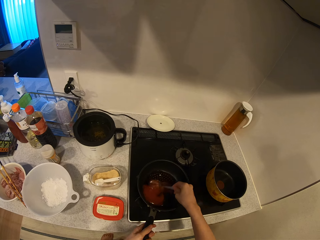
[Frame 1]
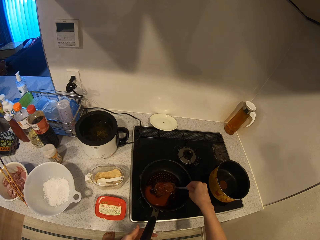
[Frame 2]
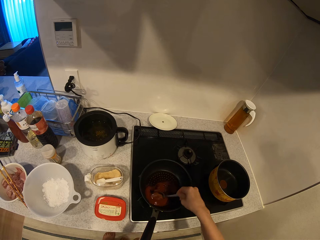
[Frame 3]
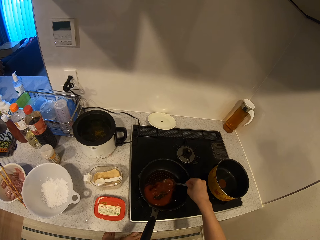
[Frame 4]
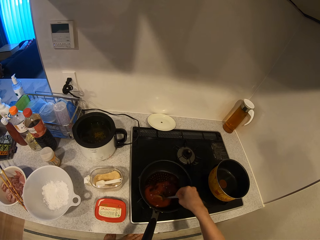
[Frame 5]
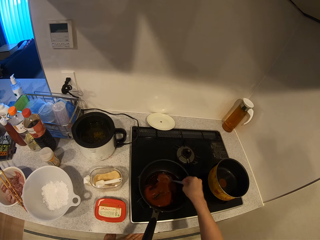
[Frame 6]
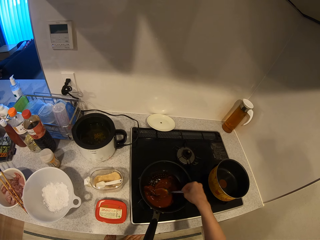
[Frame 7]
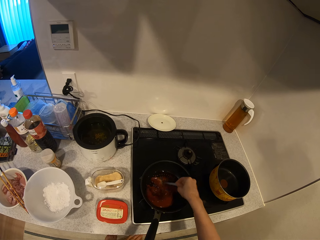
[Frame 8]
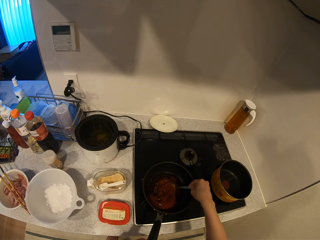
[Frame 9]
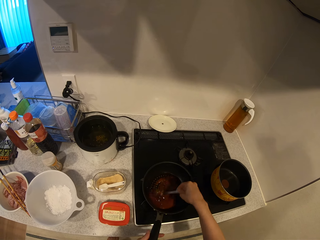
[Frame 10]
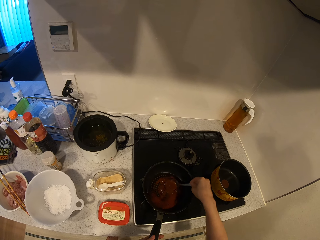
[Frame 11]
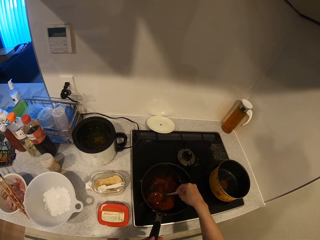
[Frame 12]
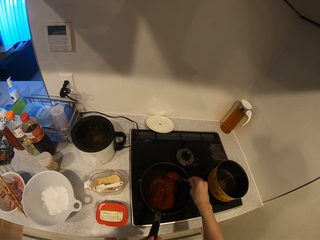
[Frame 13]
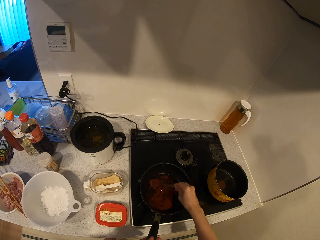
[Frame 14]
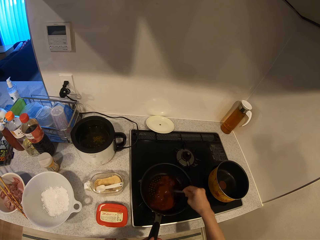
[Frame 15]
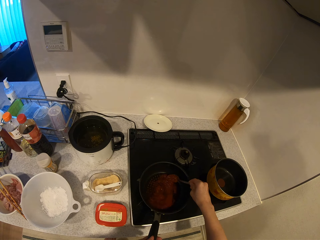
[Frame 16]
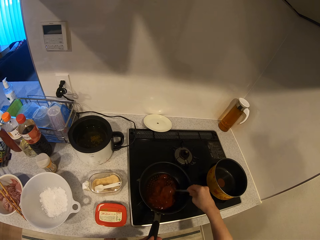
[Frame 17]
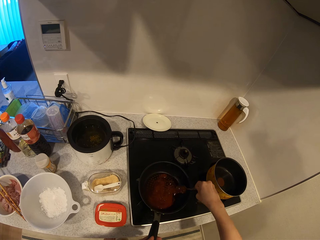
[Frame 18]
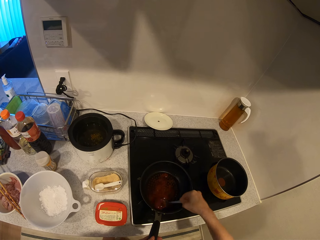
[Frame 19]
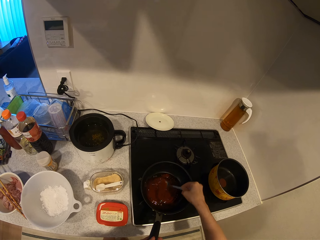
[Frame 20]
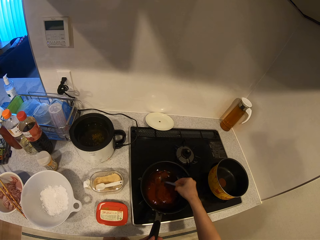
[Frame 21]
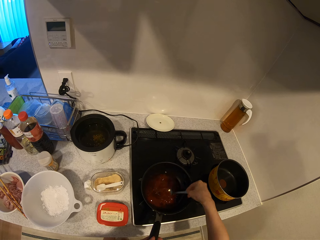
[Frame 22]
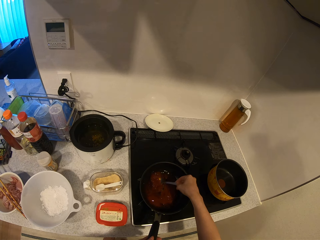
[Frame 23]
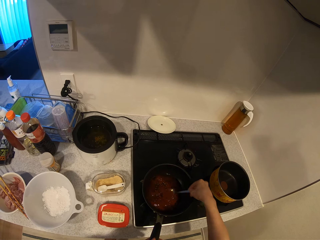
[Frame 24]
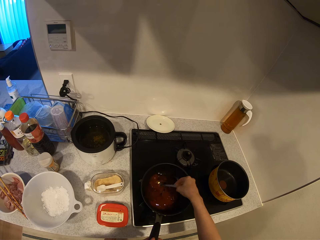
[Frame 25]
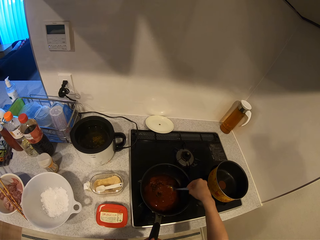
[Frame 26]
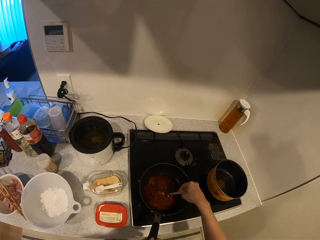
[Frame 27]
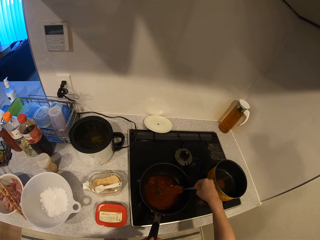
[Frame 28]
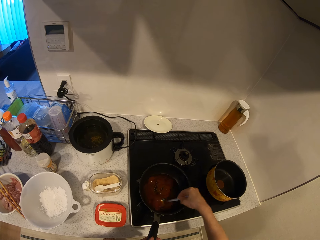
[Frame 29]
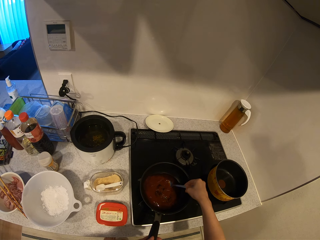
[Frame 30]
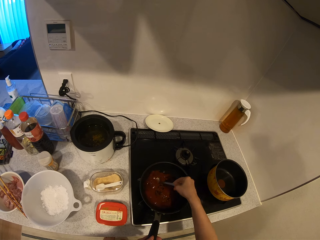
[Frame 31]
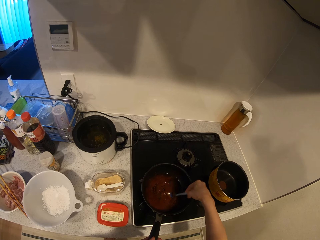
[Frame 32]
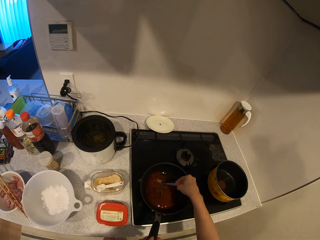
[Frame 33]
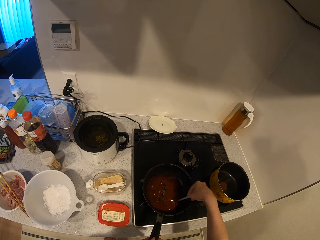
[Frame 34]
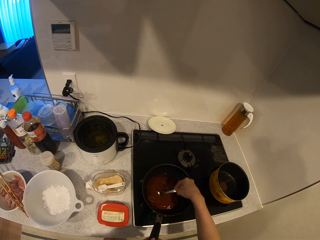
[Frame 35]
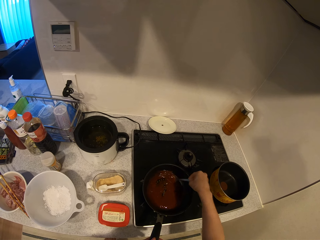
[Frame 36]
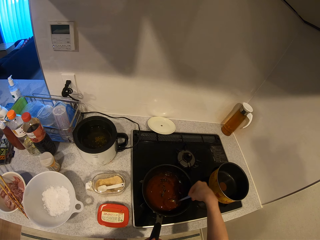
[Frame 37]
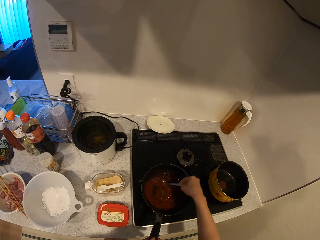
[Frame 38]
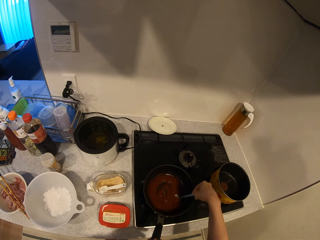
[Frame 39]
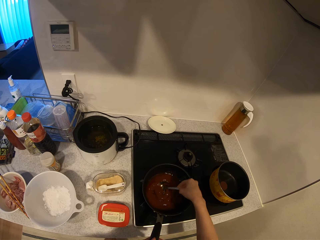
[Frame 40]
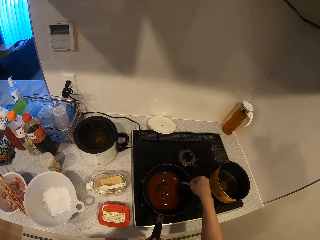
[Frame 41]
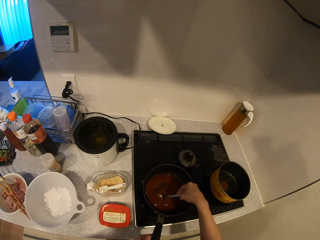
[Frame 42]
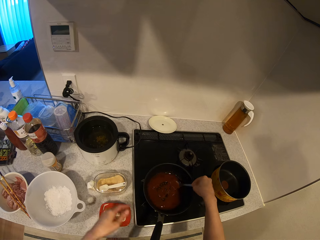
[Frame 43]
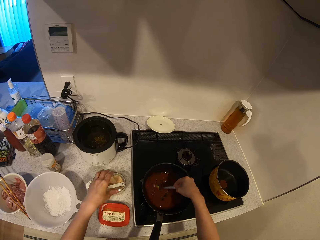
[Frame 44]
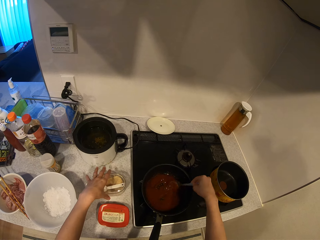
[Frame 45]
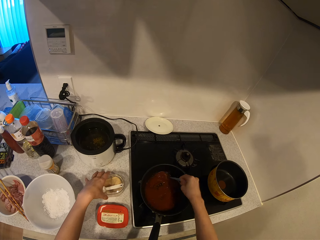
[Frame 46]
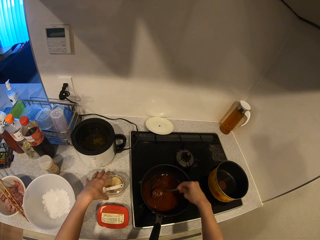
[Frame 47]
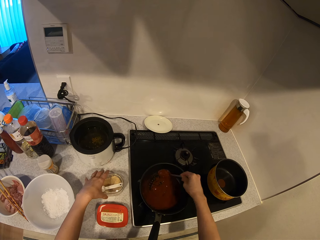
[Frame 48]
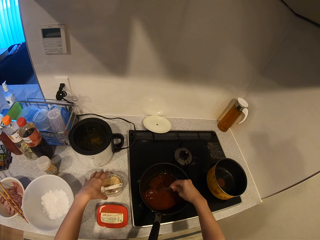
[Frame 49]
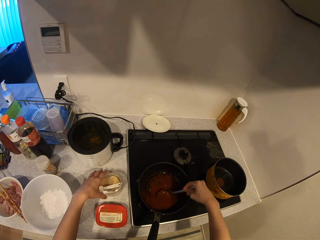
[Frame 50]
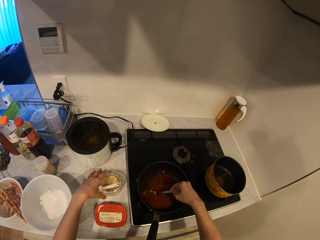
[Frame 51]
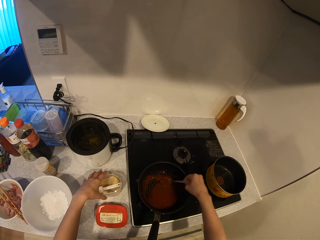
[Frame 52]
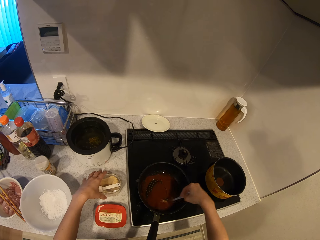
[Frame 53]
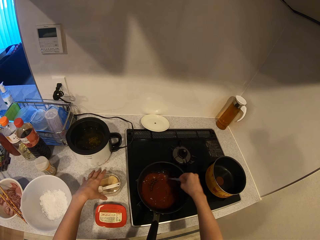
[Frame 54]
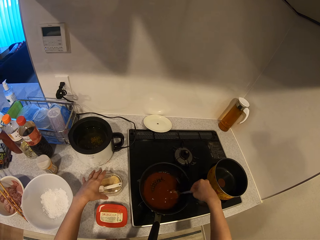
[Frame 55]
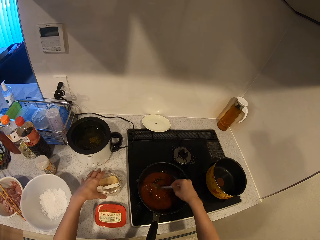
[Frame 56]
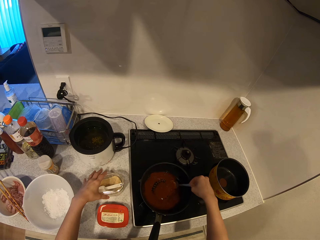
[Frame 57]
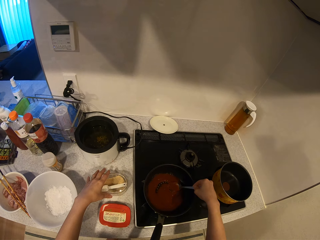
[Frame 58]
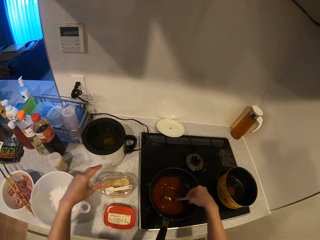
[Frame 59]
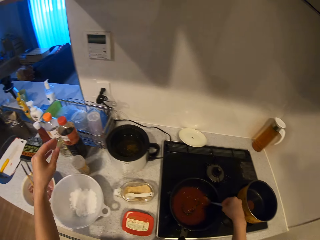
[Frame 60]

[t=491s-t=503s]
The camera wearer holds the handle of the frying pan with her left hand. She stirs the sauce in the frying pan with the spoon. She holds the powder seasoning container on the kitchen slab.

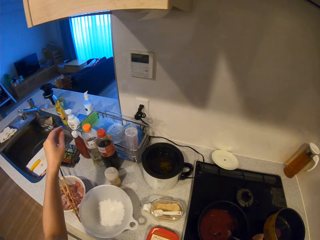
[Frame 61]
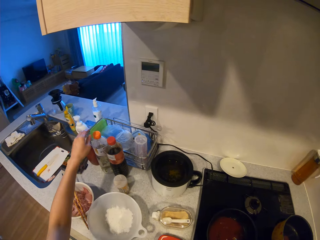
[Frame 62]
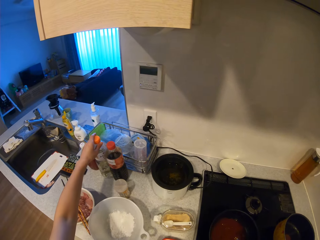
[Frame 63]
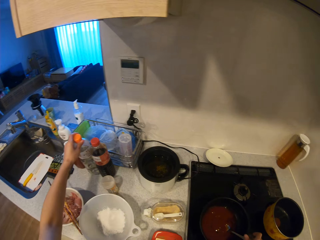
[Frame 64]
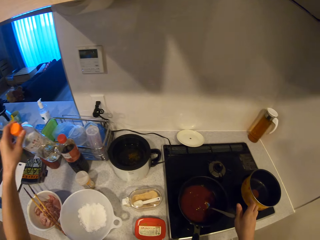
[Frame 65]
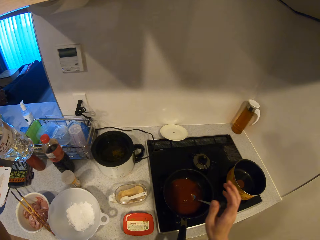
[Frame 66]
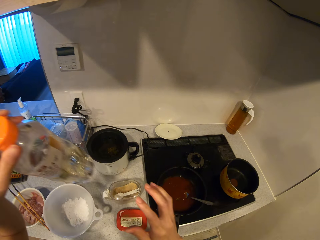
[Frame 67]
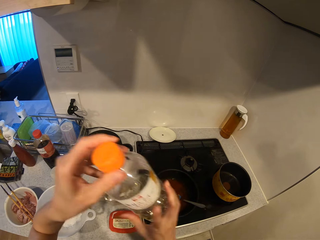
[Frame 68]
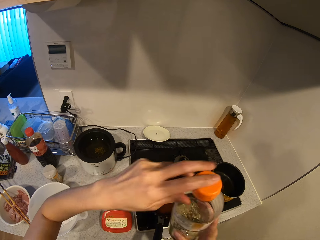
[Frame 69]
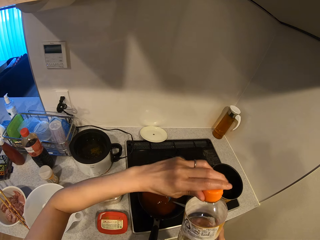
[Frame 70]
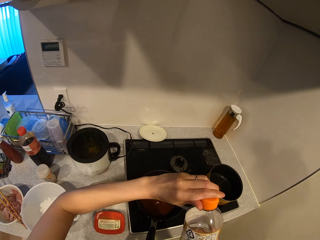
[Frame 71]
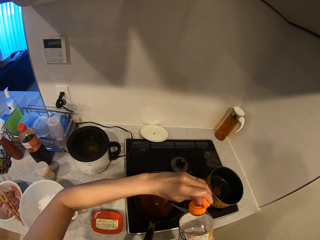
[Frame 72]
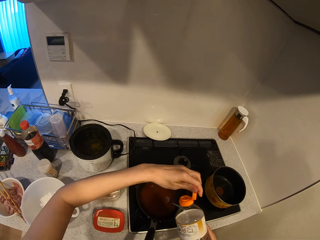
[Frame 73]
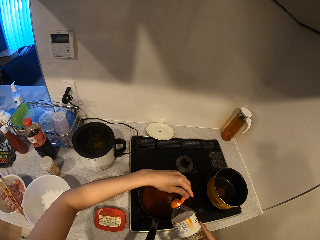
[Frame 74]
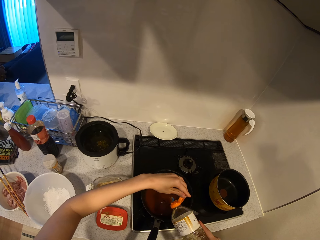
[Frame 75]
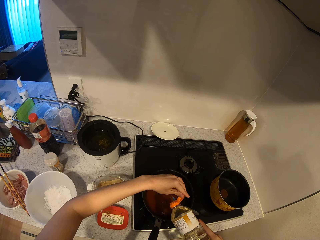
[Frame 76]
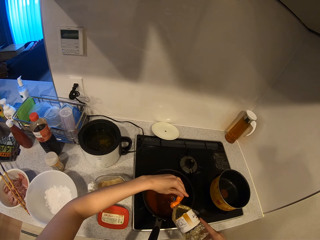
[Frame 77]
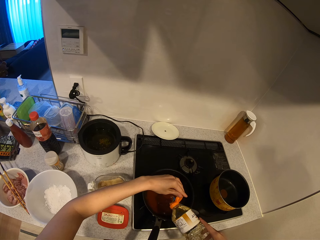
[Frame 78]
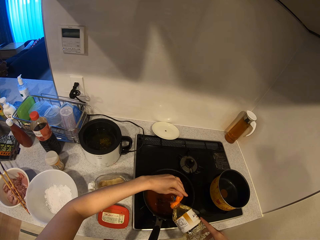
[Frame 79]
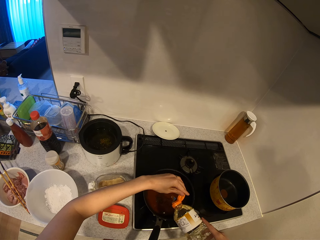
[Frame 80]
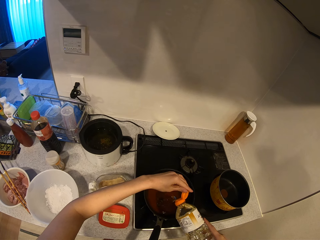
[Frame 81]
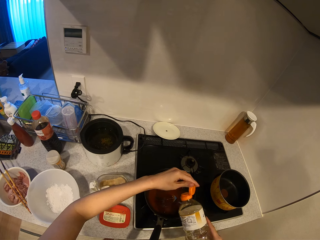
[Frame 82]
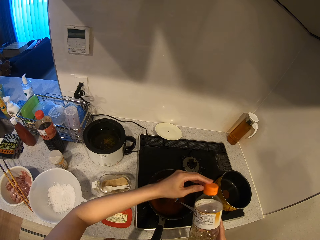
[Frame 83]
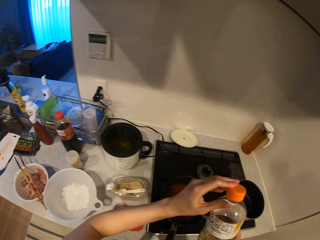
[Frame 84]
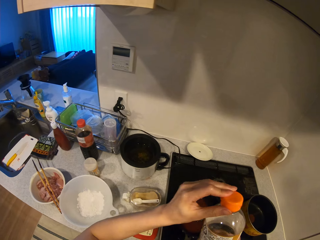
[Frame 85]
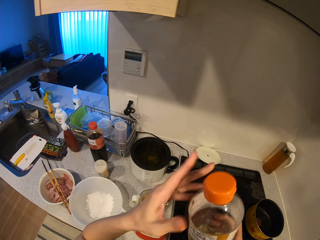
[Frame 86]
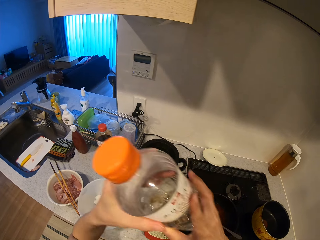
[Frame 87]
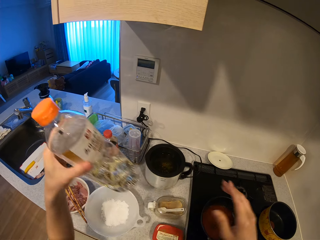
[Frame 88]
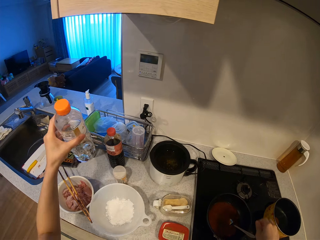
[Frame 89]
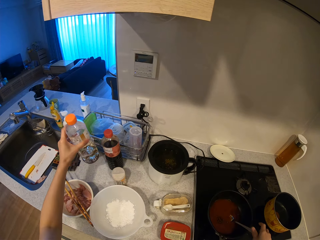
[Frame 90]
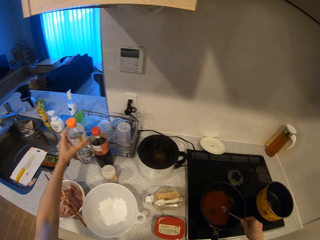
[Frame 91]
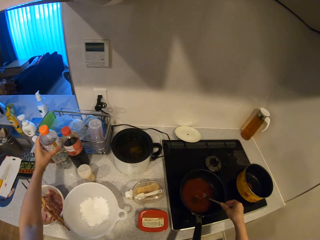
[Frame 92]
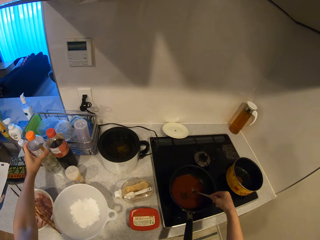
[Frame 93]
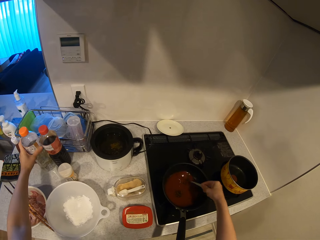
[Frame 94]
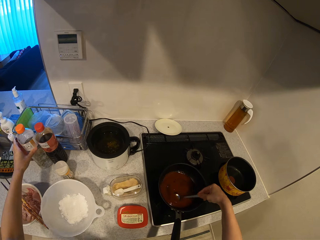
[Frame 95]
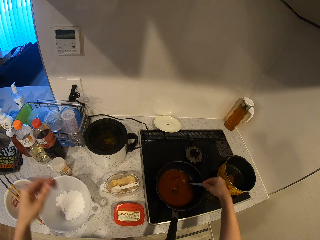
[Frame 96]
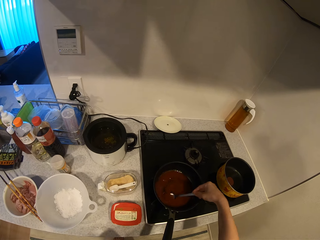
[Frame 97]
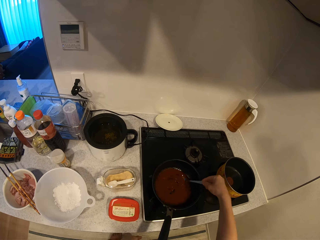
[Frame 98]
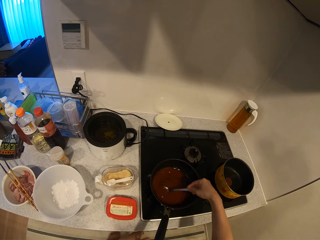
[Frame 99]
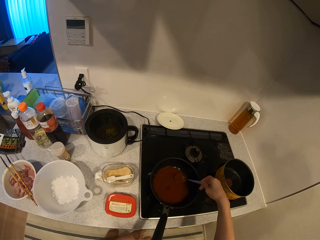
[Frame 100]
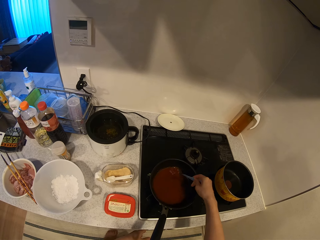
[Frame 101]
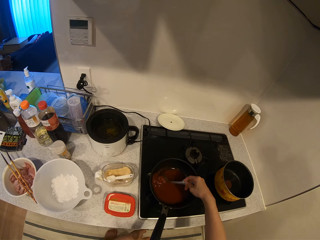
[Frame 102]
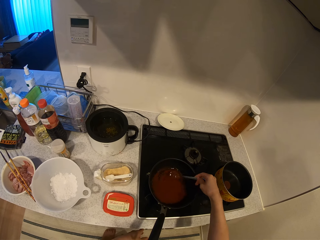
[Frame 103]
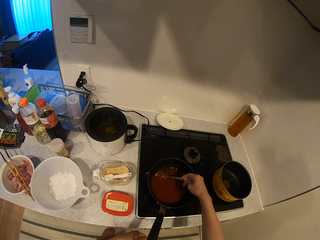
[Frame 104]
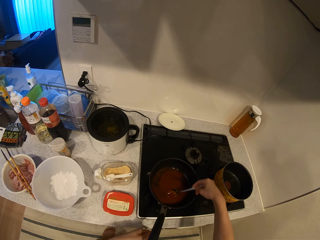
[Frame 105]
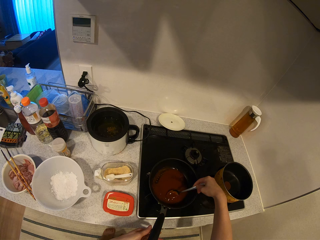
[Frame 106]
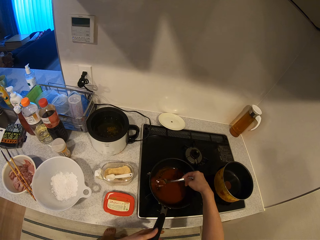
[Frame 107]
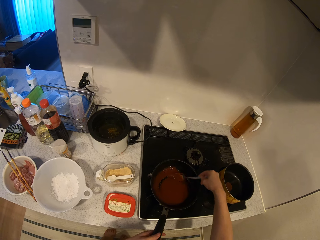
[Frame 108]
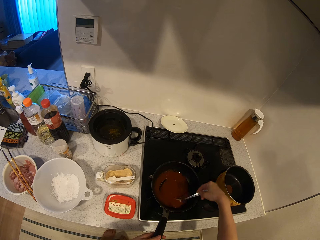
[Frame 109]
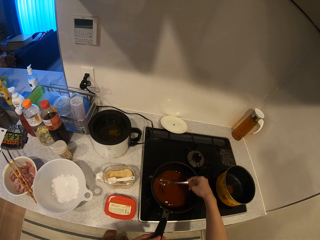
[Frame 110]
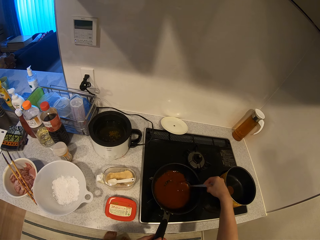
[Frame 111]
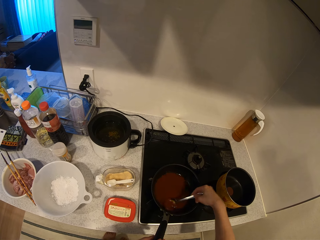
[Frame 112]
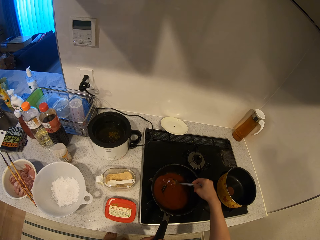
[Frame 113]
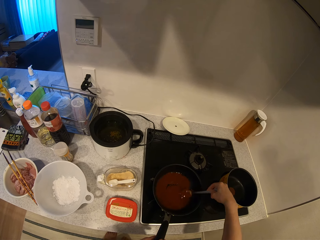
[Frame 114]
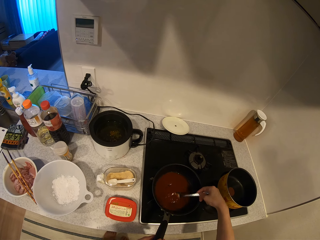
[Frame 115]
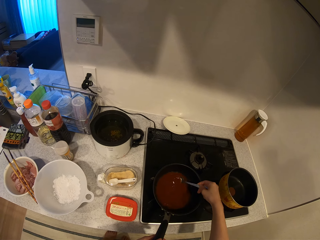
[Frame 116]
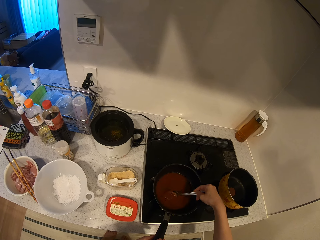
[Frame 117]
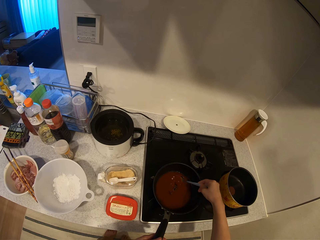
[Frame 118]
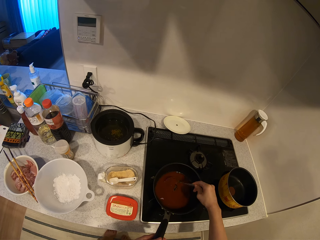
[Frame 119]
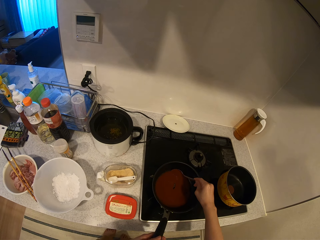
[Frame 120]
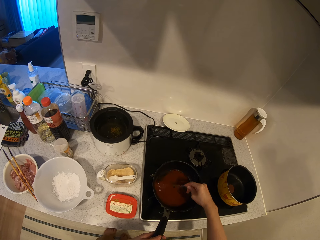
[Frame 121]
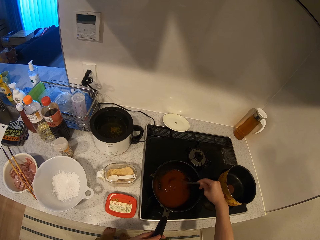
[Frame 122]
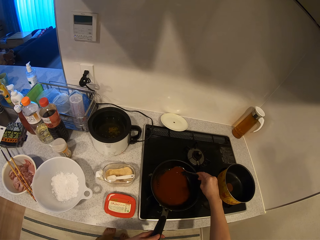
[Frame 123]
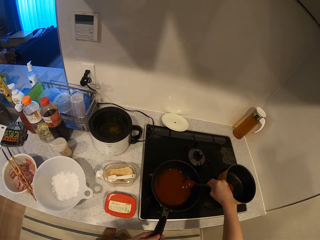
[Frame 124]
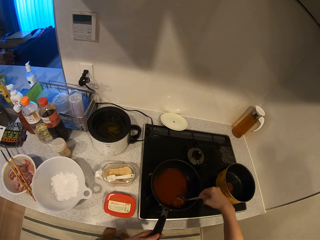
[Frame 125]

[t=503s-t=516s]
The camera wearer picks up the oil container from the kitchen slab with her left hand. She opens the oil container with her left hand. She pours some oil into the frying pan. She closes the oil container with her left hand. She drops the oil container on the kitchen slab. She stirs the sauce in the frying pan with the spoon.
